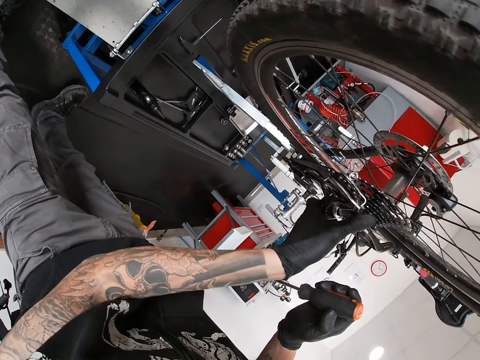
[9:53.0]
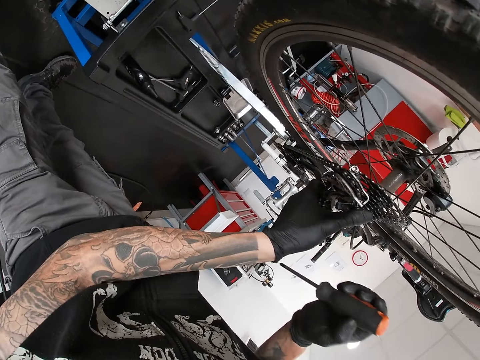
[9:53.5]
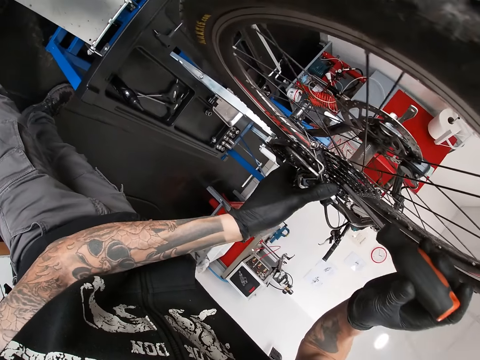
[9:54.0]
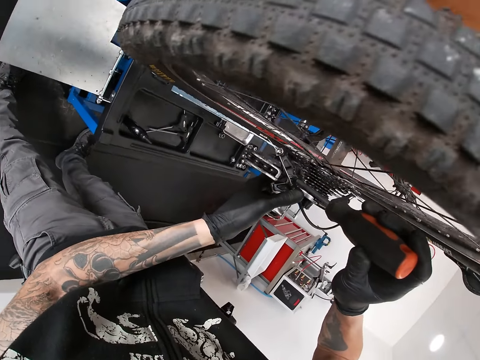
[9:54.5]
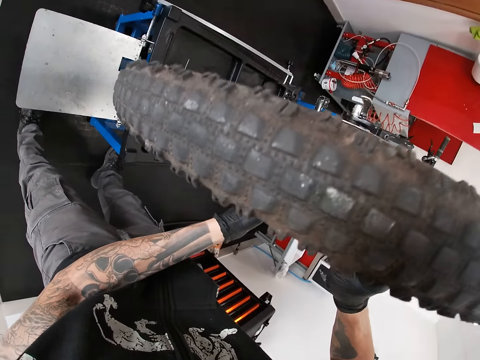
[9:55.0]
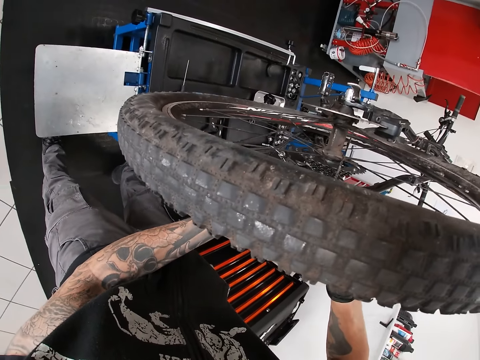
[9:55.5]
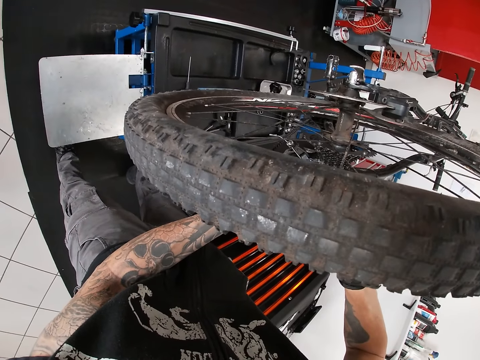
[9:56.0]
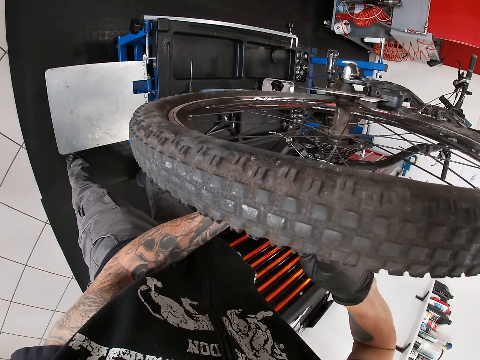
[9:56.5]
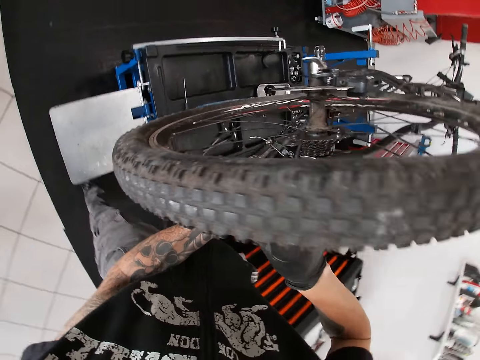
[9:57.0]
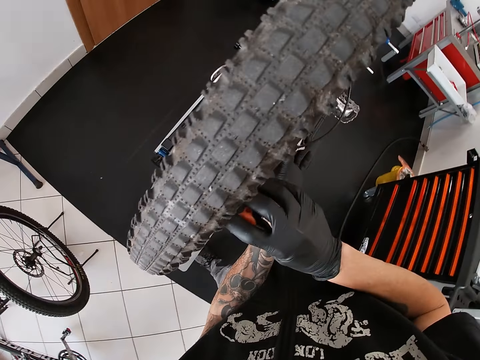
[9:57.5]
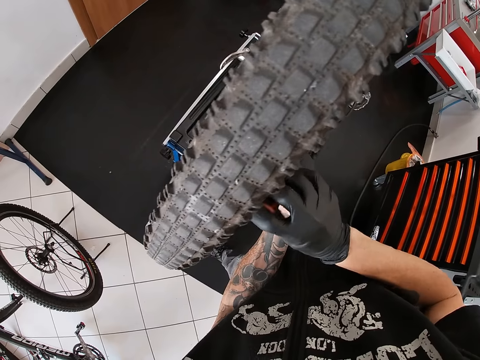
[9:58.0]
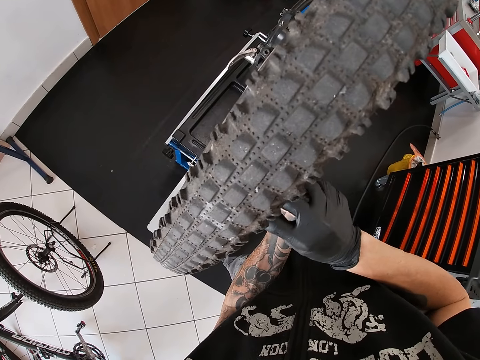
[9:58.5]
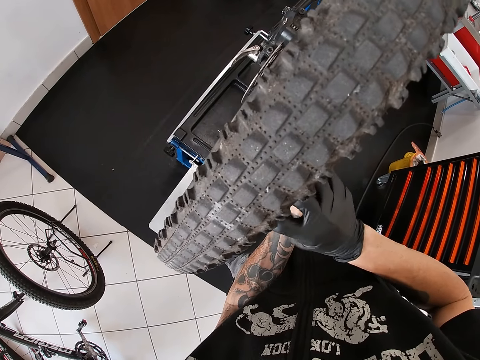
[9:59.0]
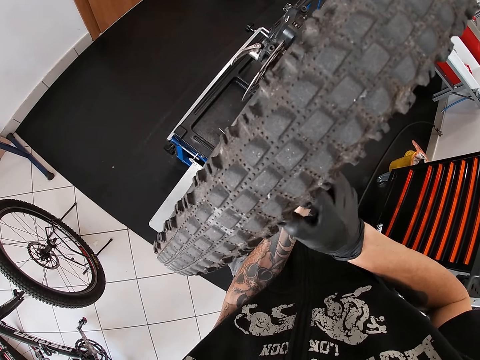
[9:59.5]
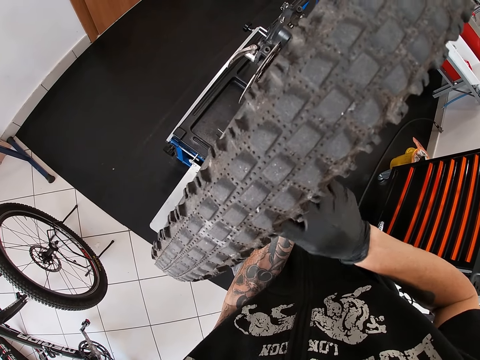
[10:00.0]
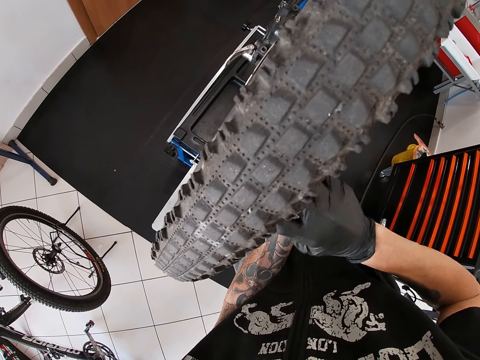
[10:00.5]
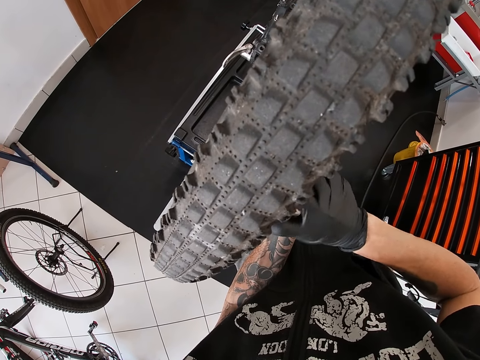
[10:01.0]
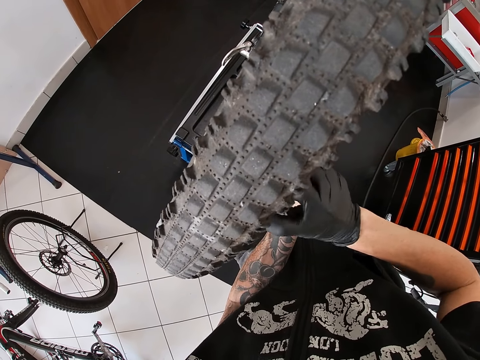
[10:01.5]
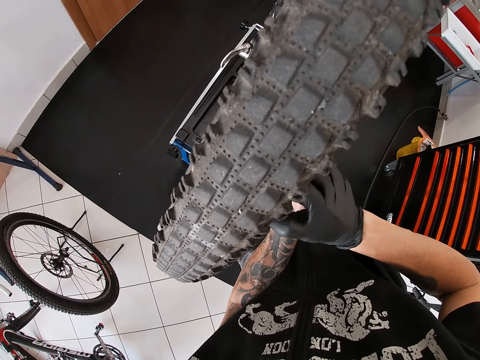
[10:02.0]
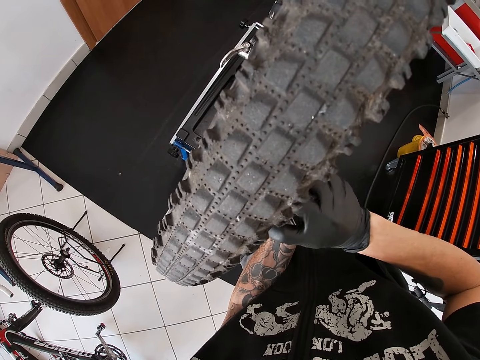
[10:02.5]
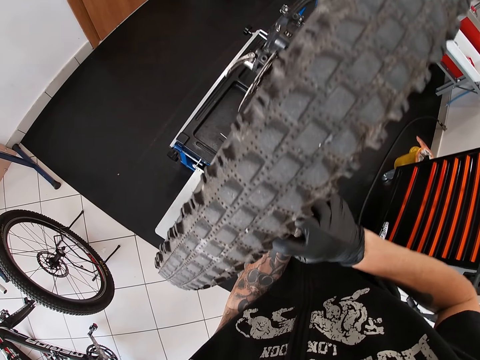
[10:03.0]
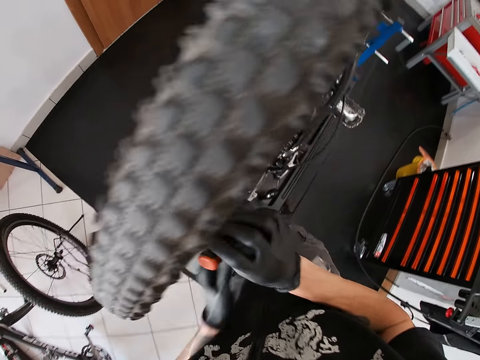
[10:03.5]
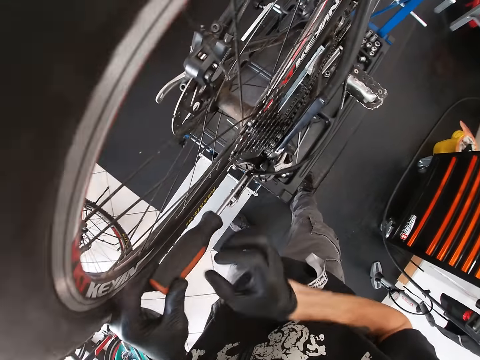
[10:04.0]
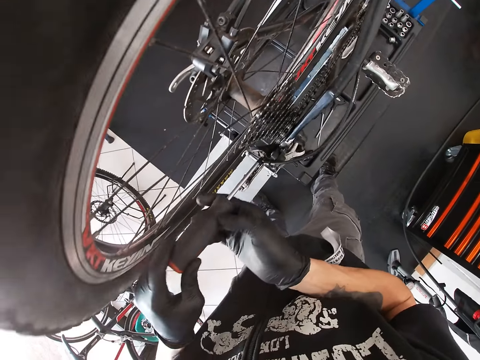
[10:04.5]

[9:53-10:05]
The camera wearer adjusts the rear derailleur of the bicycle with the screwdriver in his hands.

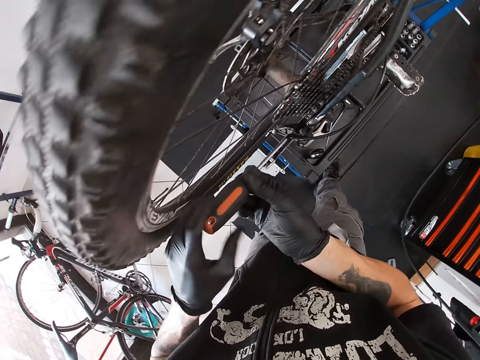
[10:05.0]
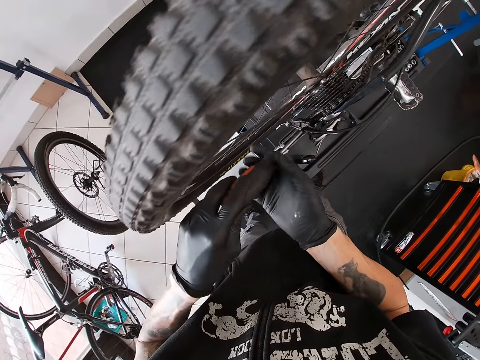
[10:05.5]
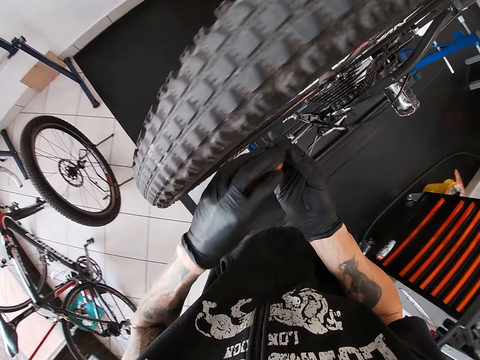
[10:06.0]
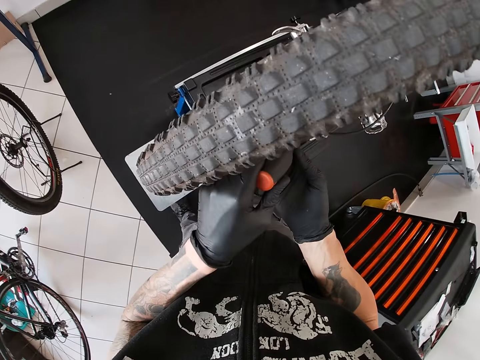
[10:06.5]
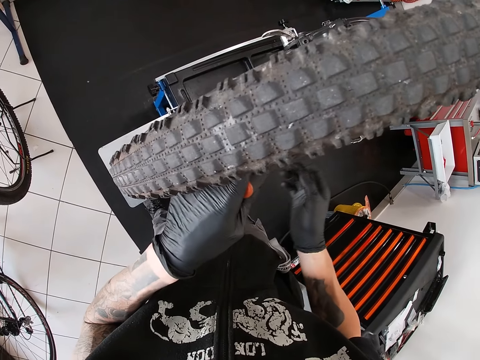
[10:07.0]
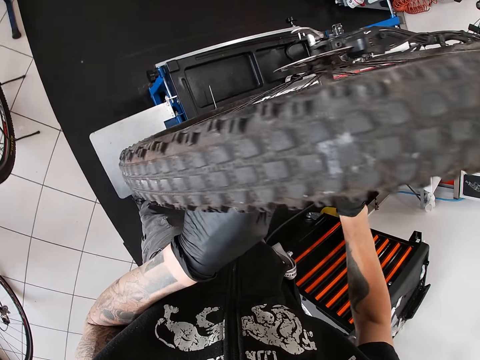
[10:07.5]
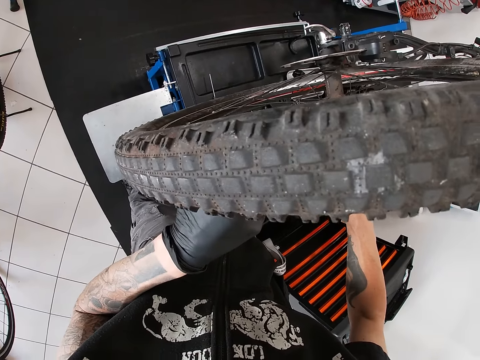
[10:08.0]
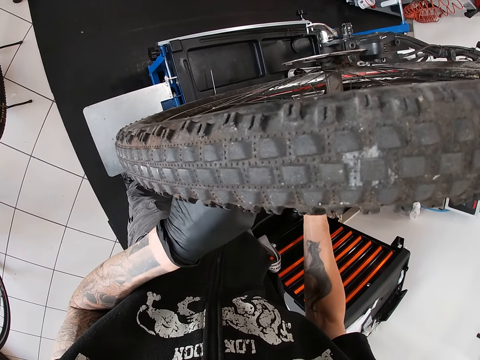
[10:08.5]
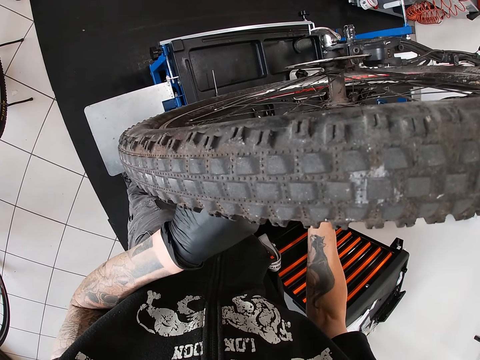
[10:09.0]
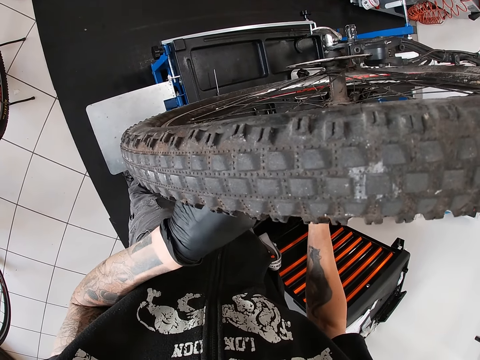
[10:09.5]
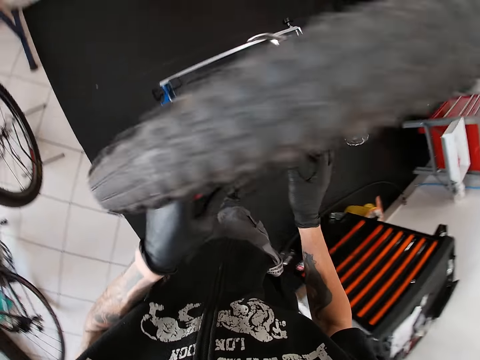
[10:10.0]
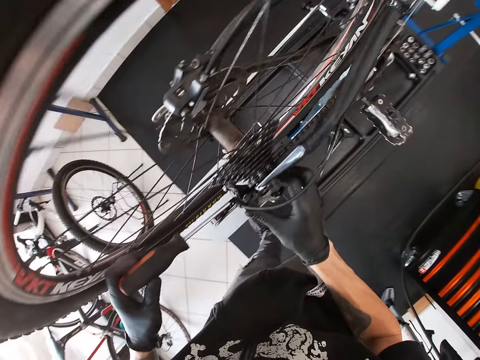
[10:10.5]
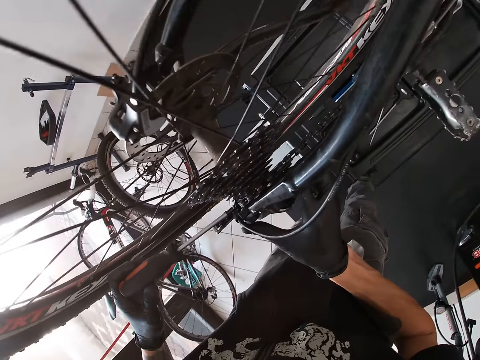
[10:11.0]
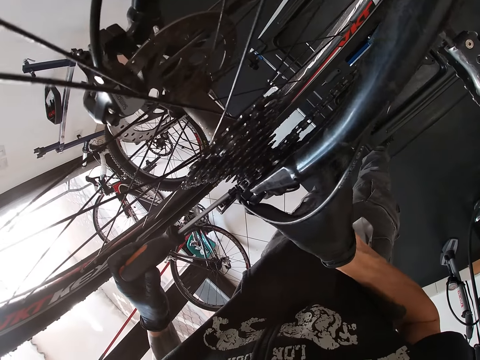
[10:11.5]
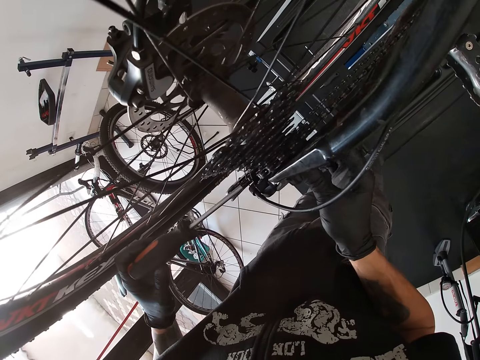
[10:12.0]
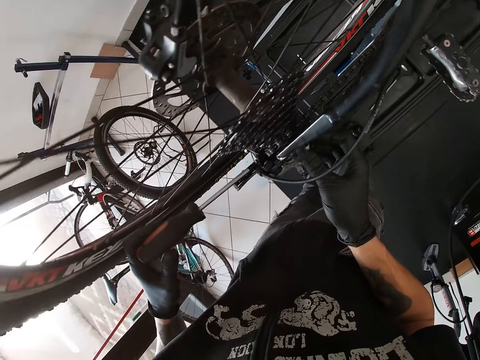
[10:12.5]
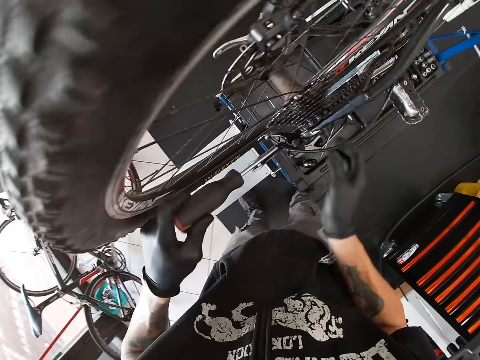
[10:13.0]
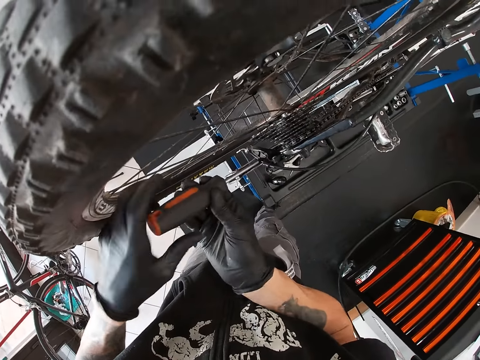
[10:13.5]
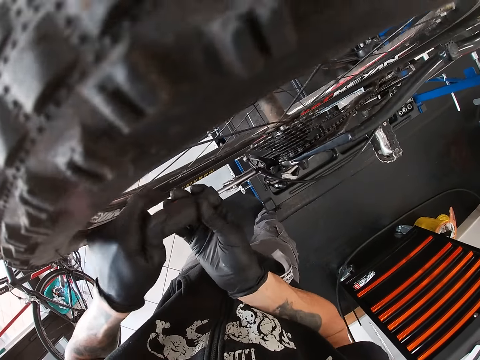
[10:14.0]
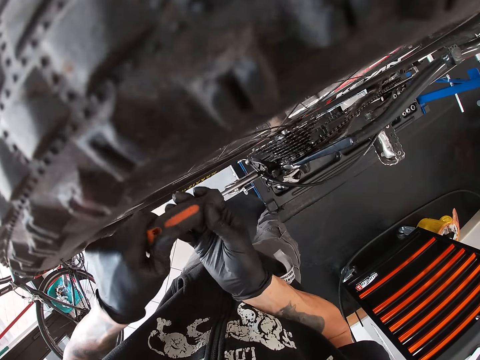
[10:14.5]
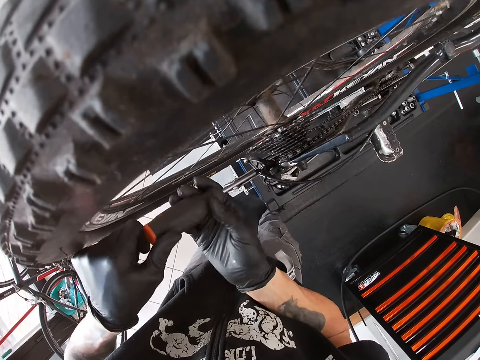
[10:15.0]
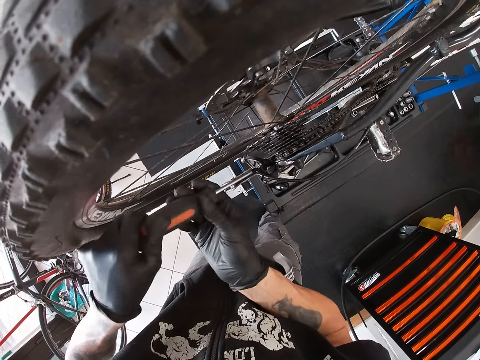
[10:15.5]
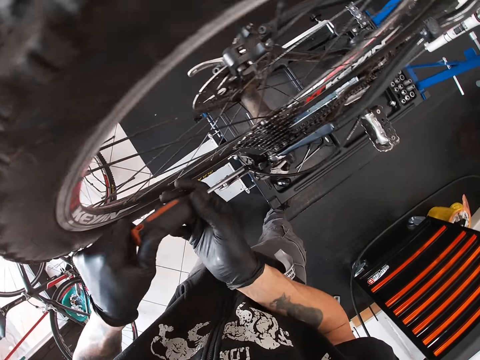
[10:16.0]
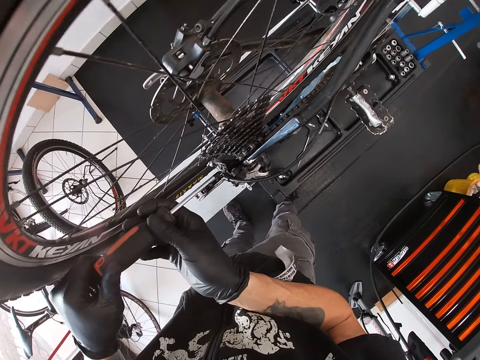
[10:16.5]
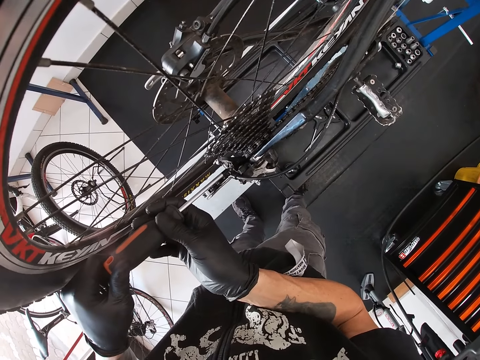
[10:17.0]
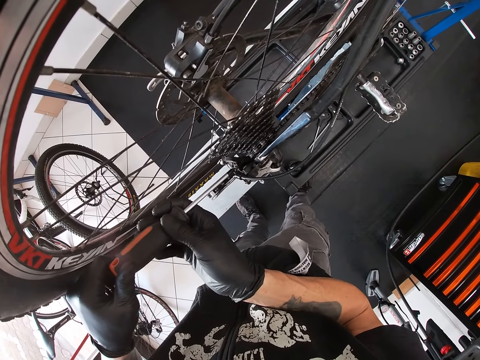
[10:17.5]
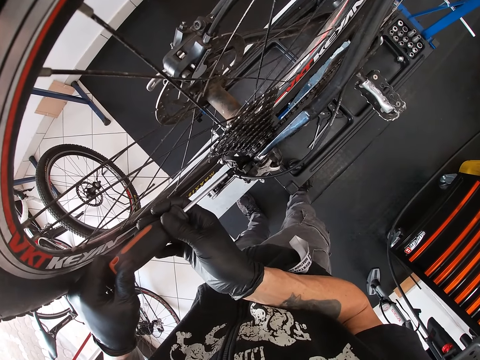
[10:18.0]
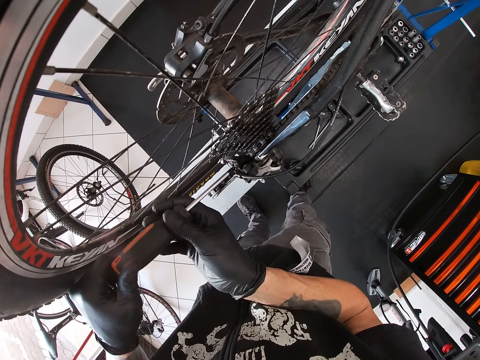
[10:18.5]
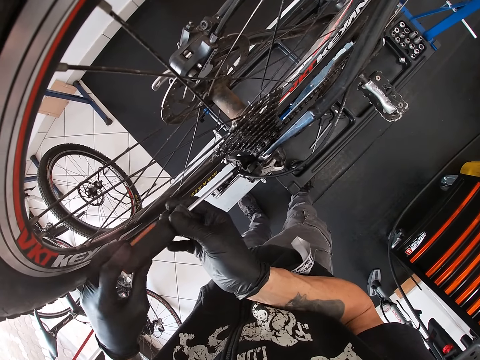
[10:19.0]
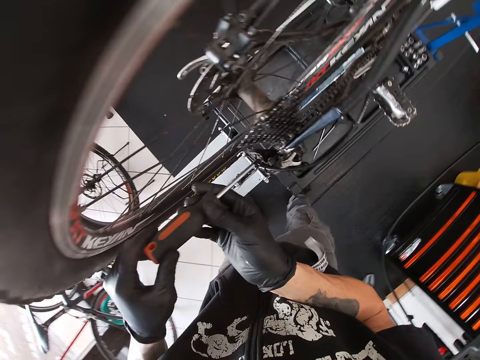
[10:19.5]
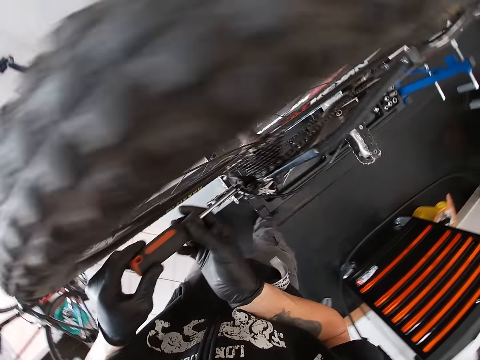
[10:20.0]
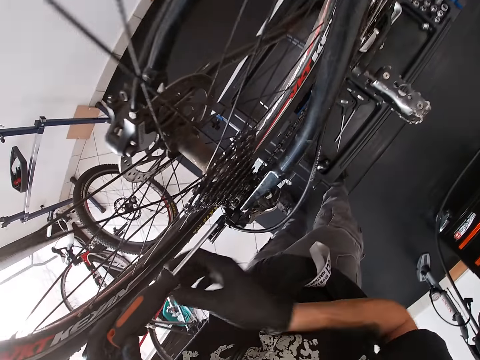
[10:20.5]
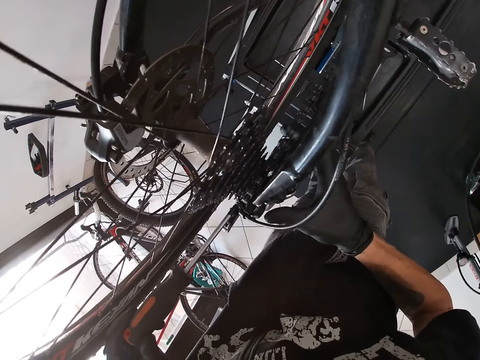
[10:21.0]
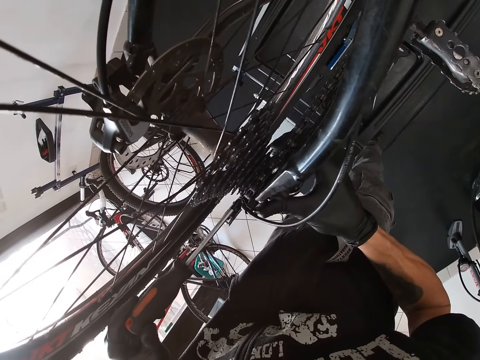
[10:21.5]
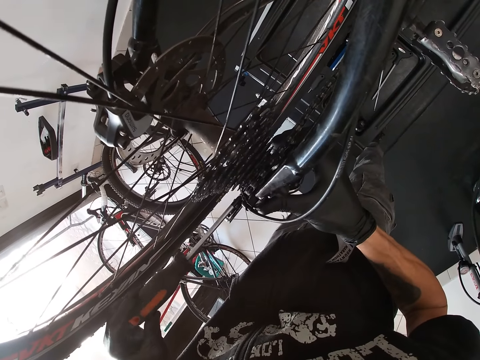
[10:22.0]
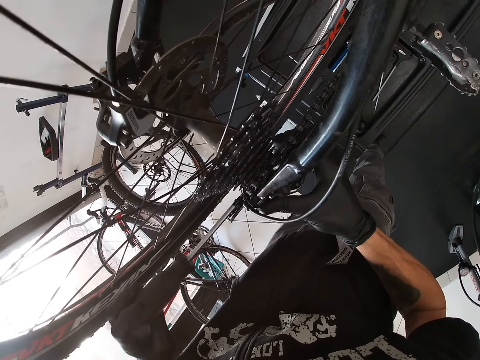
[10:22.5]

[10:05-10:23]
The camera wearer holds the rear derailleur with his right hand. He adjusts the rear derailleur of the bicycle with the screwdriver in his hands. He holds the rear derailleur with his right hand.
